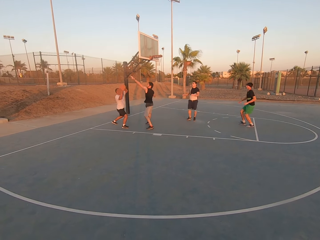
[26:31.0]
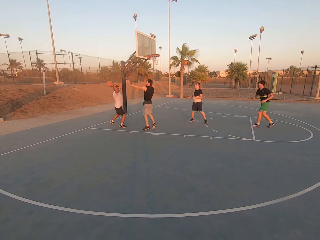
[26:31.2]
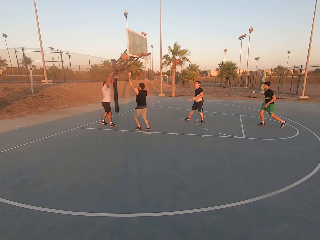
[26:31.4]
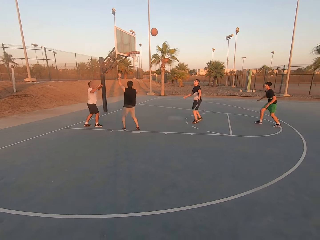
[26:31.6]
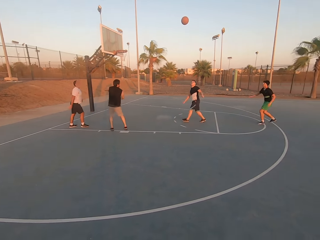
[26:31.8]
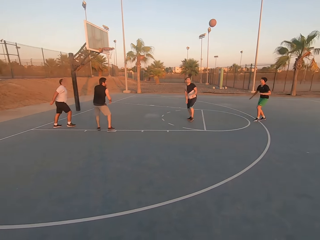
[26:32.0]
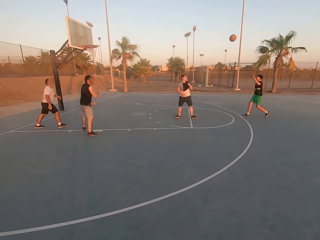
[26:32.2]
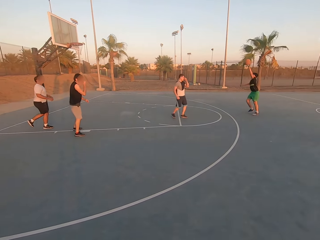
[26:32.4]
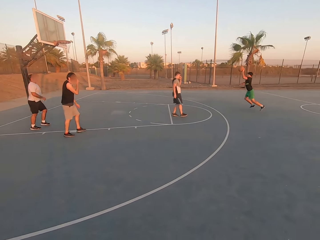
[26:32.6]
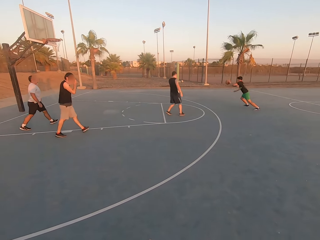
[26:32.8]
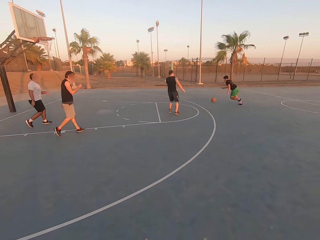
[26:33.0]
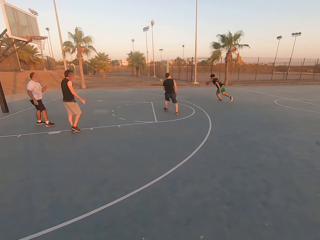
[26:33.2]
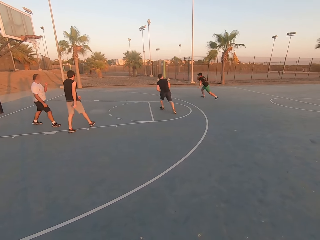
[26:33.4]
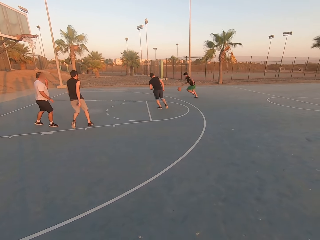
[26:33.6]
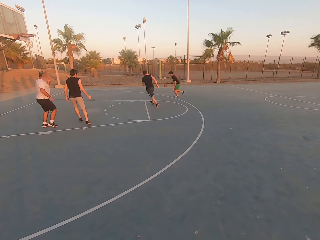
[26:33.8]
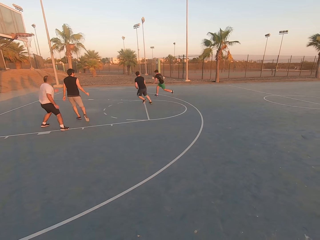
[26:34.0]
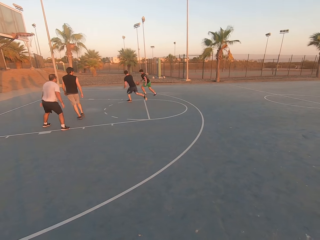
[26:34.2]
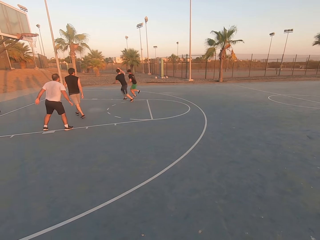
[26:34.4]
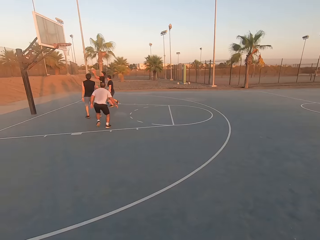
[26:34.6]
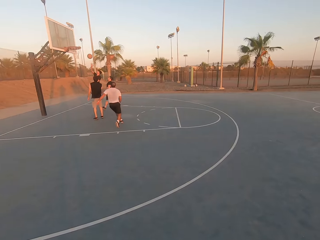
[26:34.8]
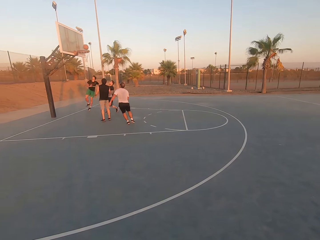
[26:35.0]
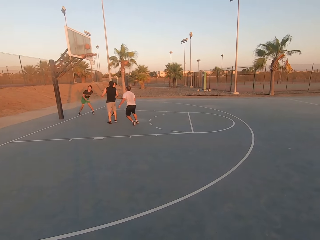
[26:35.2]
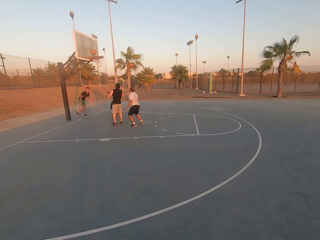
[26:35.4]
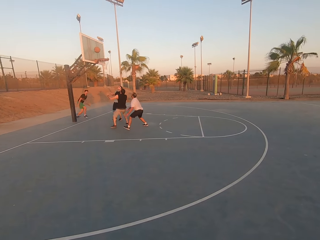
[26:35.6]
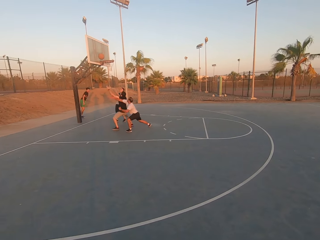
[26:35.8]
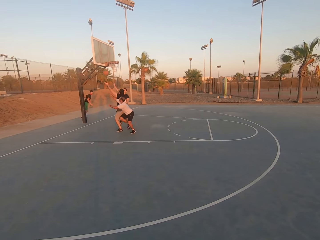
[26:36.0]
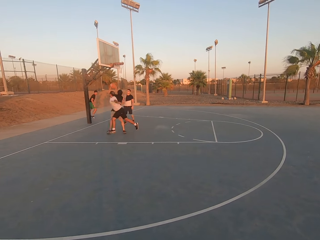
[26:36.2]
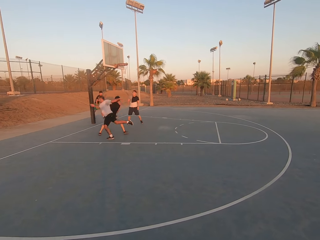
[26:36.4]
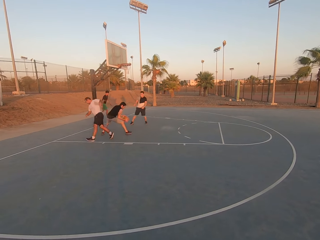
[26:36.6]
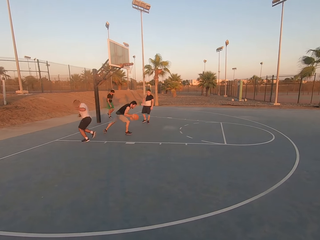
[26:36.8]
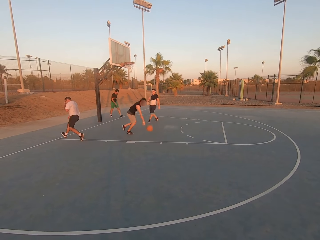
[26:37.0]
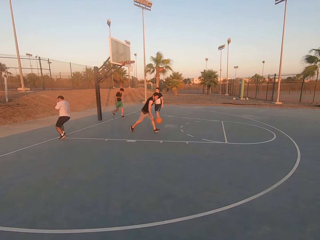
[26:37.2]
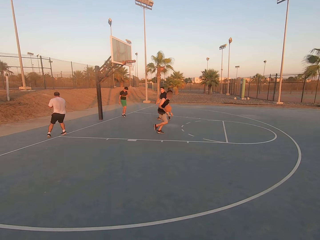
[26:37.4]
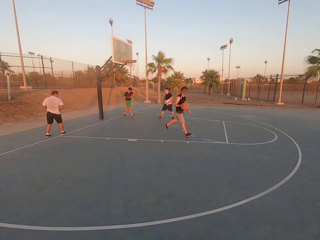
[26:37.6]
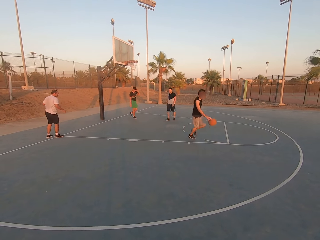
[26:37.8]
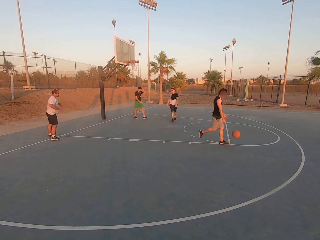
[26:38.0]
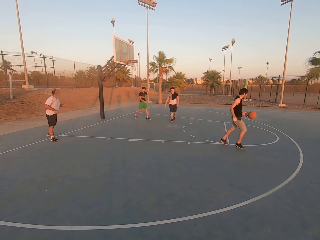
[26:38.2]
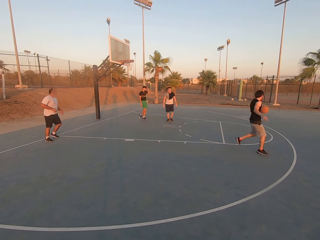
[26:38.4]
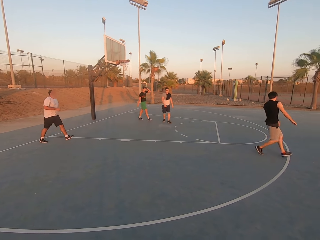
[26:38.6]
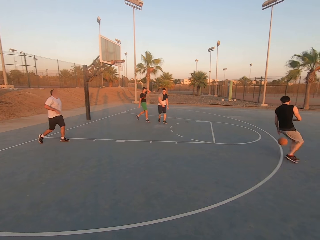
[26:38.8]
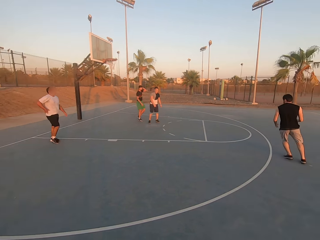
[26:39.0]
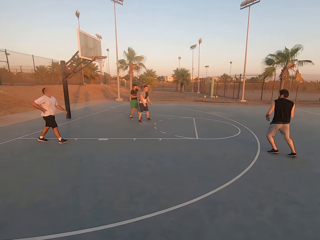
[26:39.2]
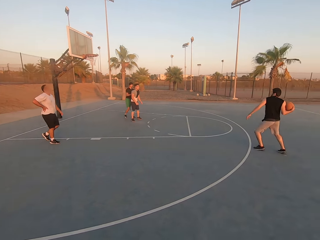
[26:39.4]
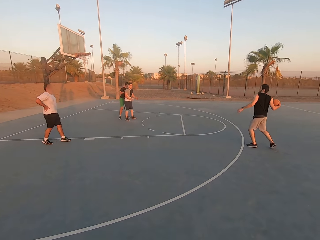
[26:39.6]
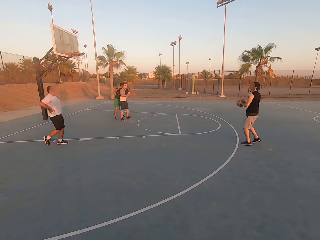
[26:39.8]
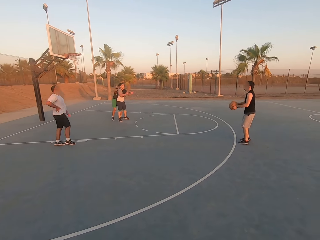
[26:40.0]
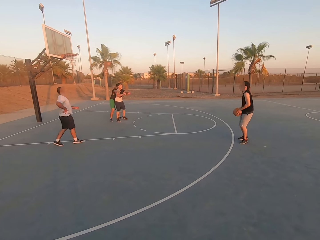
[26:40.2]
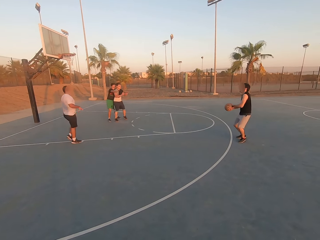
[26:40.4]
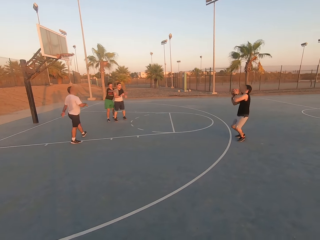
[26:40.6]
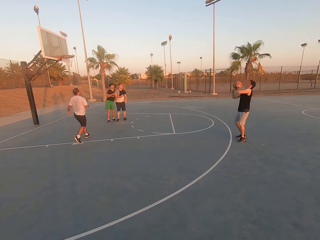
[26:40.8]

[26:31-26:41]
A man shields. Another man throws the ball to a third man. The third man picks up the ball and dribbles the ball. A fourth man shields. The third man throws the ball in the hoop. The fourth man picks up the ball. The first man dribbles the ball.

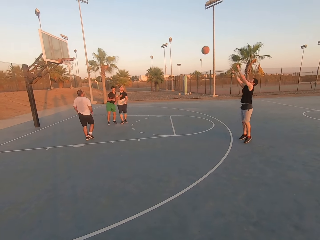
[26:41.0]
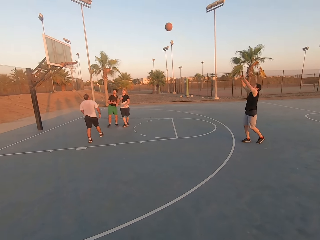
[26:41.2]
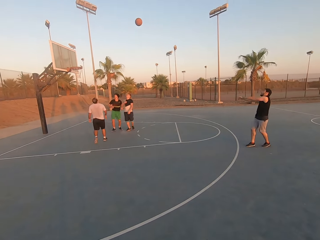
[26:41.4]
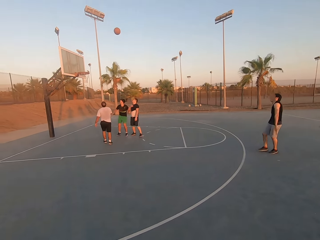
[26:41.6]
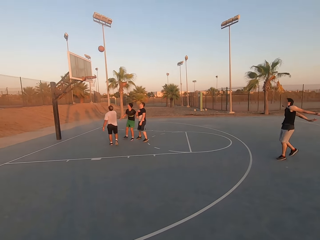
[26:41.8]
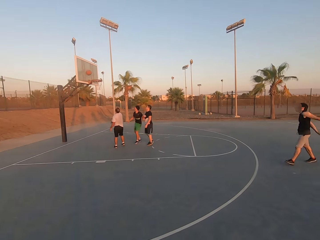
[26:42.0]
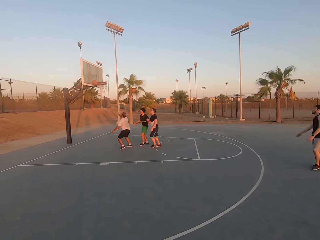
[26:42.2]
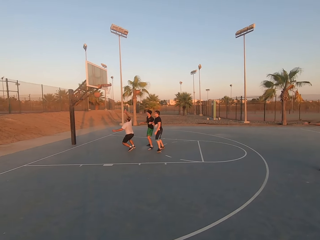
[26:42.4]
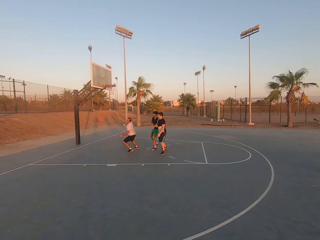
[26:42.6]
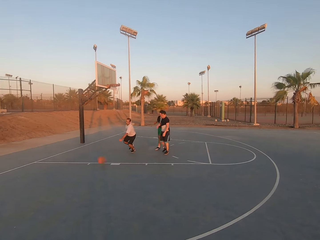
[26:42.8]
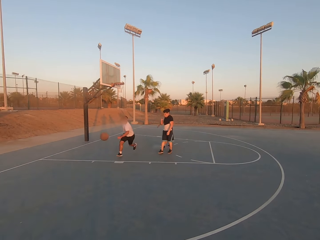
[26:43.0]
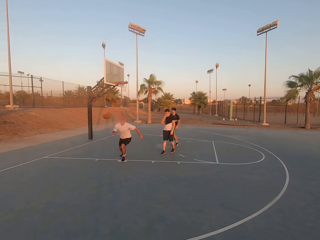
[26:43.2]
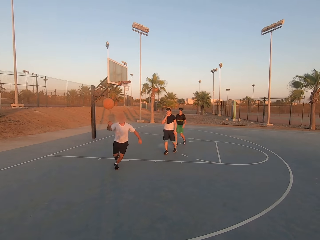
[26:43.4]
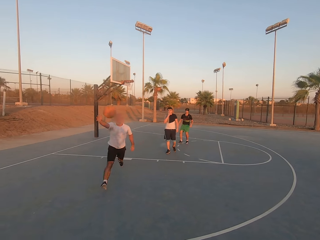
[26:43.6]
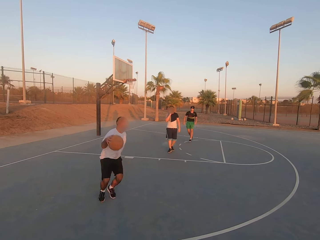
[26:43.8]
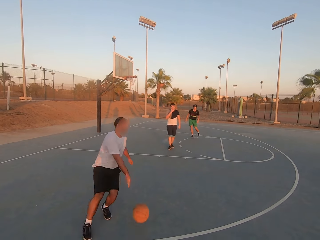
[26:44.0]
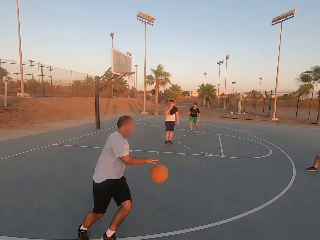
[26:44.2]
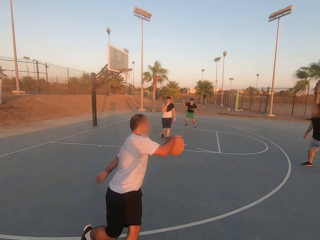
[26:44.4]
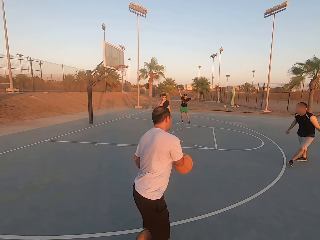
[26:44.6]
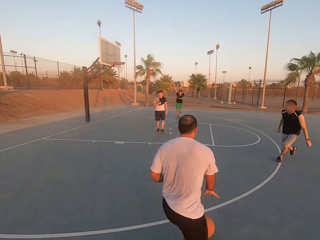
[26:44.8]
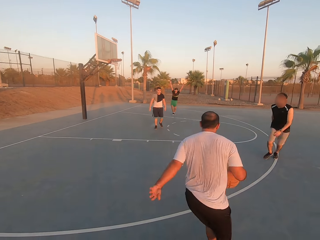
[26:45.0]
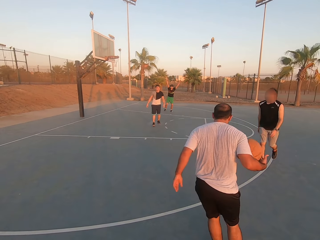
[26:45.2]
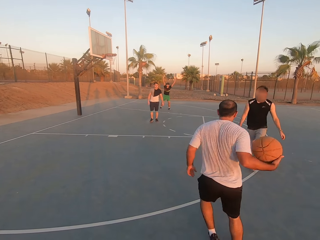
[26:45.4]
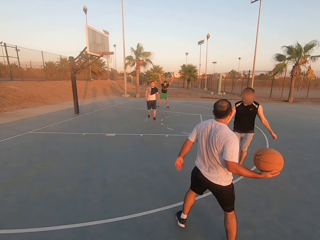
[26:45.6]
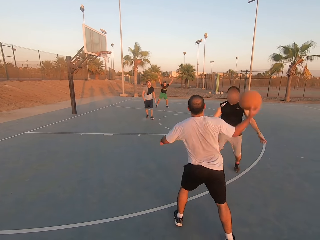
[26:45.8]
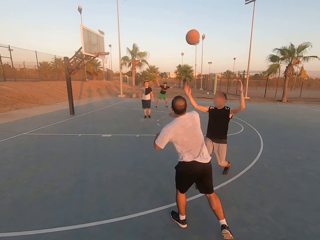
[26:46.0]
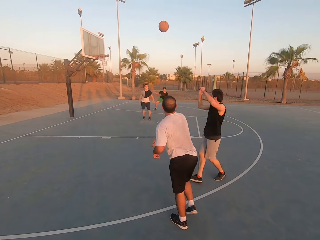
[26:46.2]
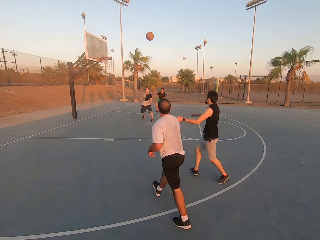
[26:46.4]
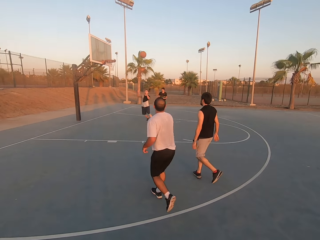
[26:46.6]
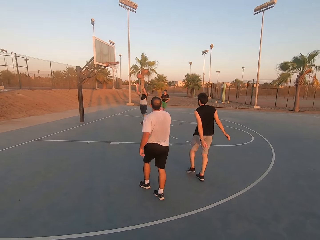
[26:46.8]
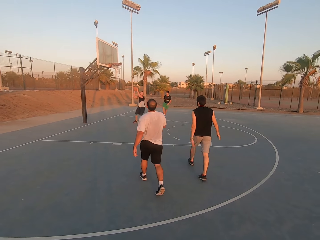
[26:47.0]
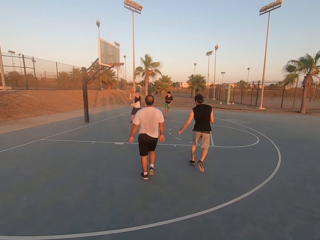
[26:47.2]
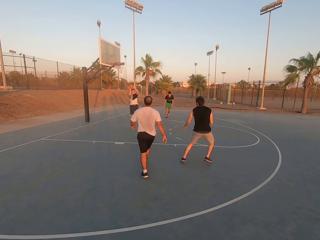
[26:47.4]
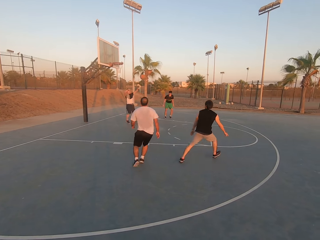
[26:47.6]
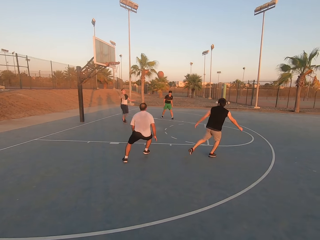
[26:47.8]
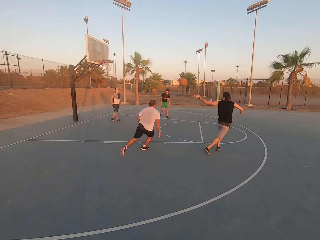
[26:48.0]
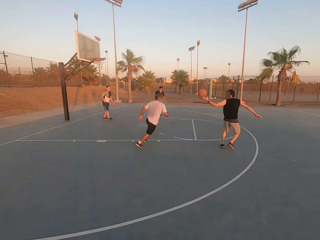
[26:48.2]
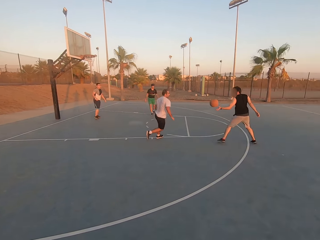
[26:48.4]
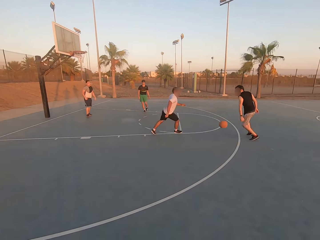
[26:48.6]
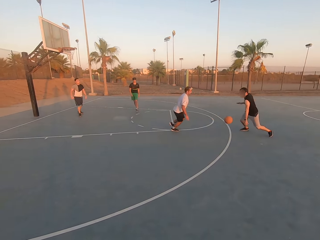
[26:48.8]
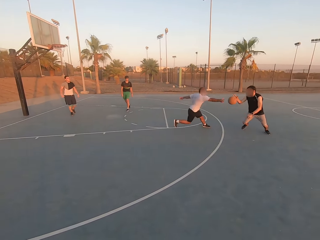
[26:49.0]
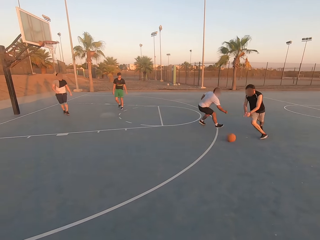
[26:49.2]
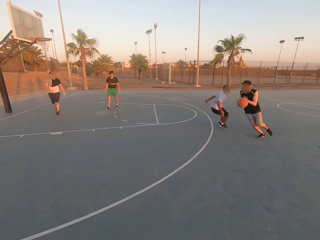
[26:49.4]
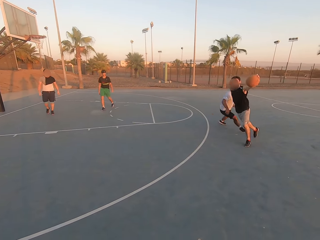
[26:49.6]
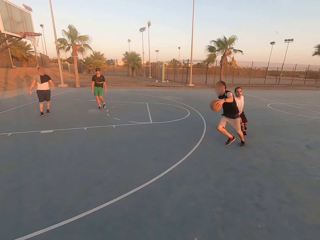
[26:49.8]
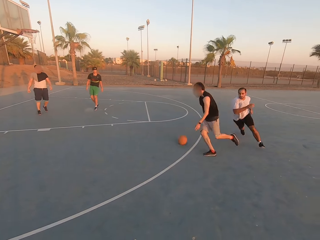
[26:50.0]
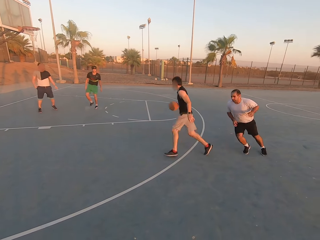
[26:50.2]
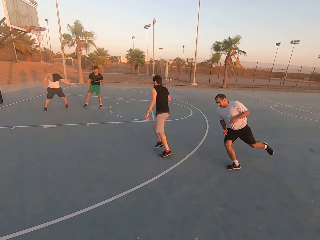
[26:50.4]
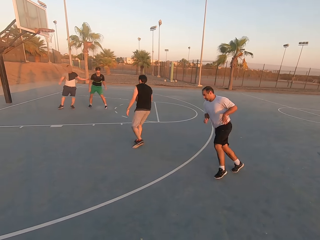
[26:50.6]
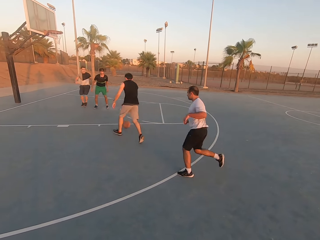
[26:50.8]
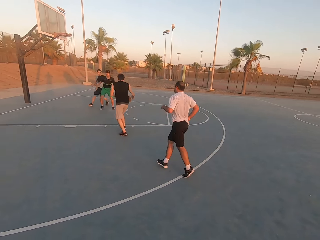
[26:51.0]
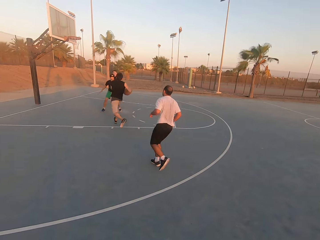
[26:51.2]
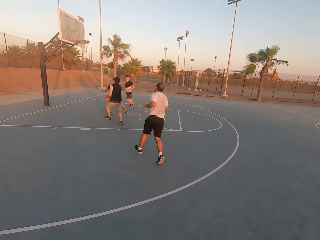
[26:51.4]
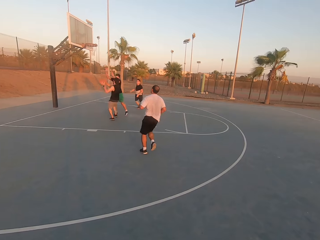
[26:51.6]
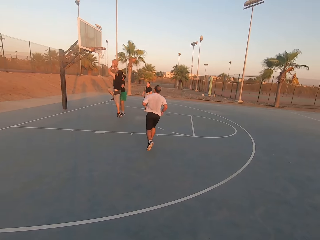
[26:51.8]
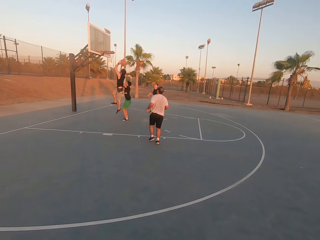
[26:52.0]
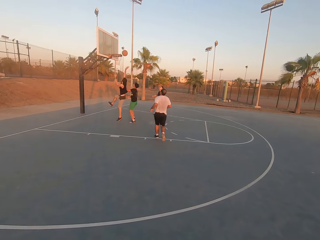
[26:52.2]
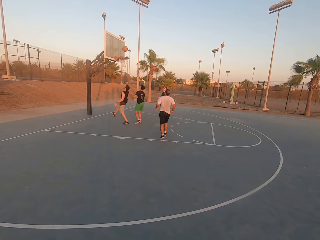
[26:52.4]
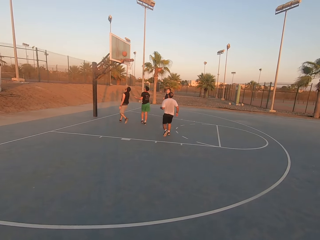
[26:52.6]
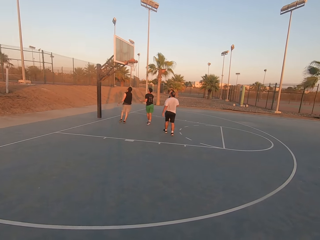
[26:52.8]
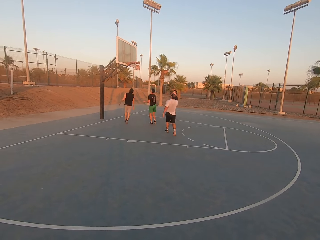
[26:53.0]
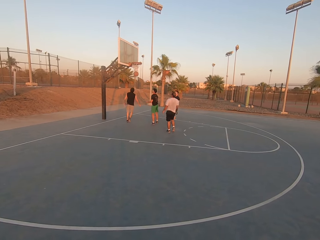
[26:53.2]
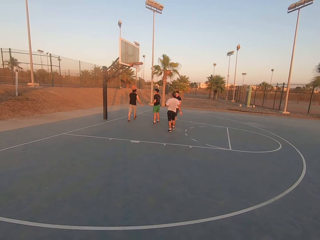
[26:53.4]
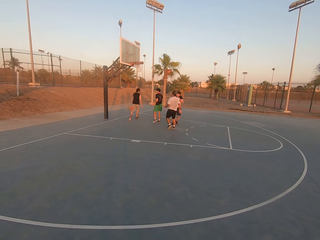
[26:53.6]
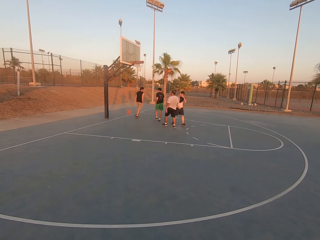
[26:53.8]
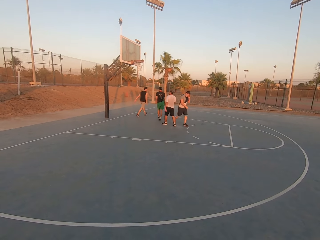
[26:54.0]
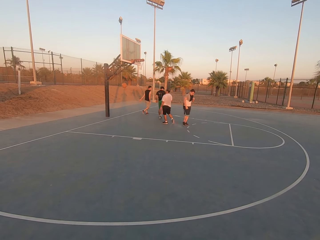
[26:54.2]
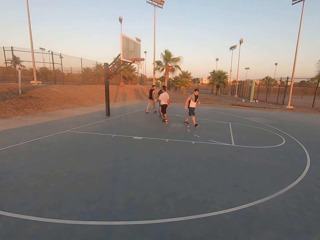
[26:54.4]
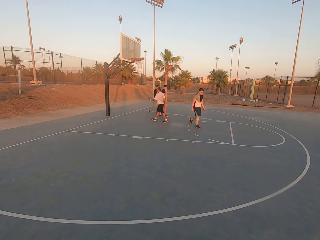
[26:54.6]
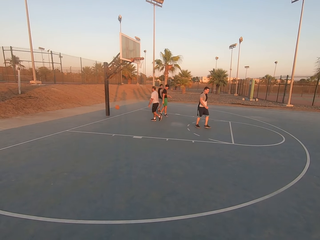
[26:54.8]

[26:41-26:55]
A man throws the ball in the hoop. Another man picks up the ball and dribbles the ball. The second man throws the ball to a third man. The third man picks up the ball, holds the ball, and throws the ball to the first man. The first man picks up the ball. The second man shields. The first man dribbles the ball, throws the ball in the hoop, and makes a basket.
